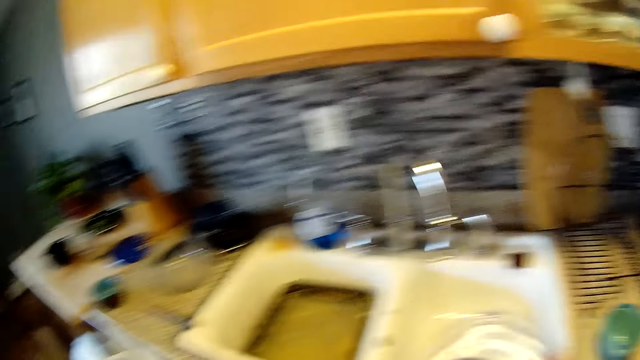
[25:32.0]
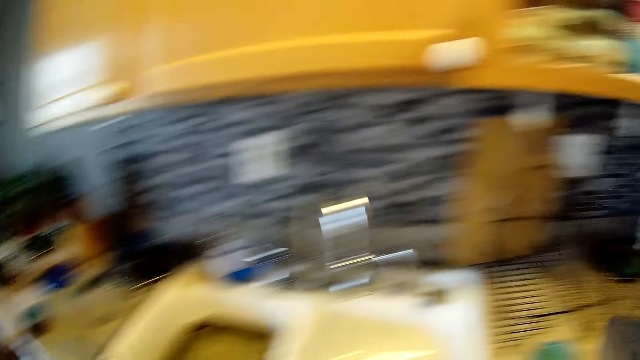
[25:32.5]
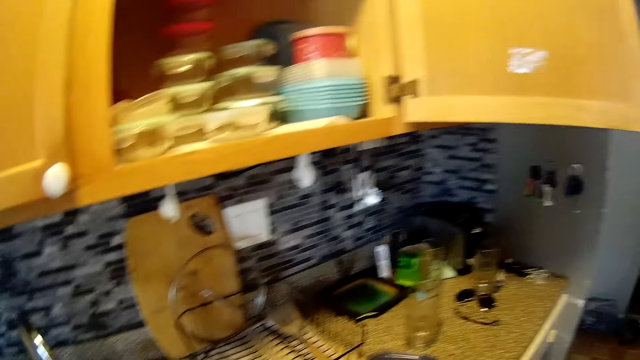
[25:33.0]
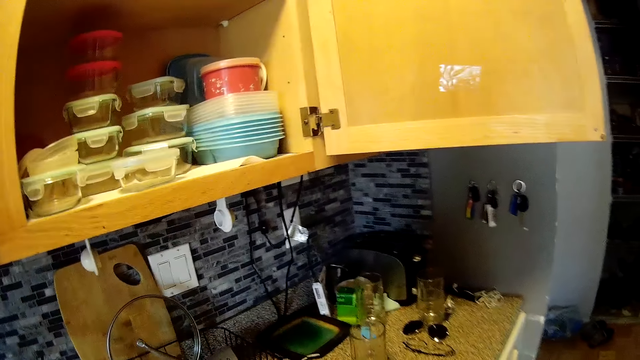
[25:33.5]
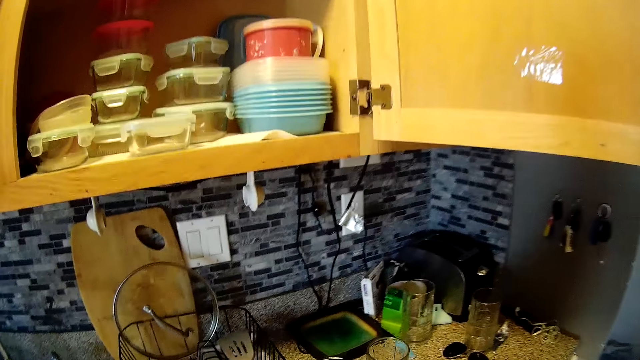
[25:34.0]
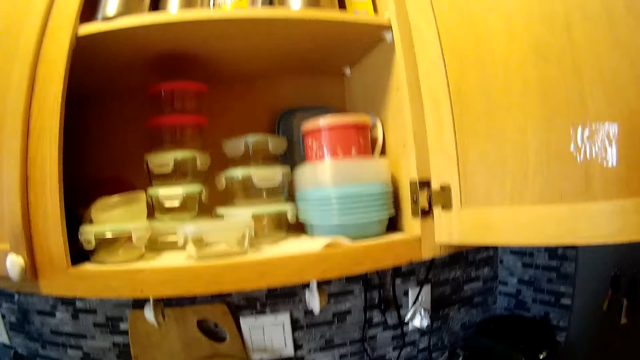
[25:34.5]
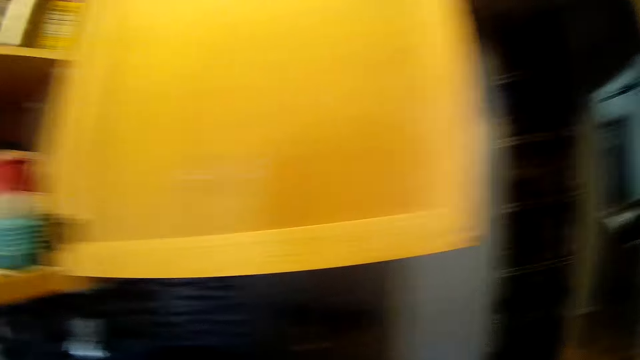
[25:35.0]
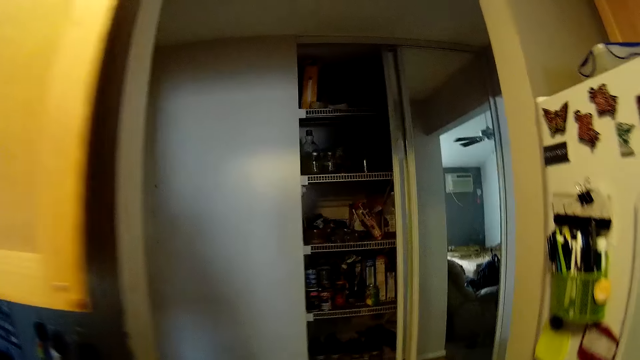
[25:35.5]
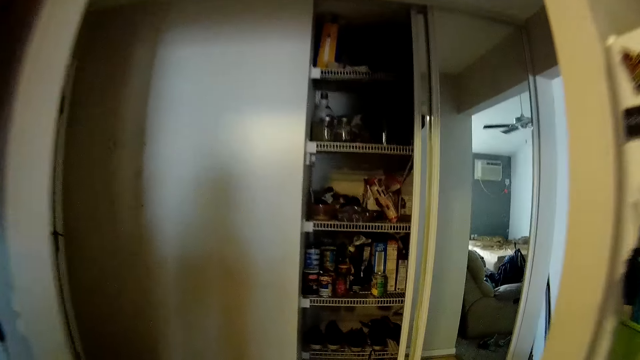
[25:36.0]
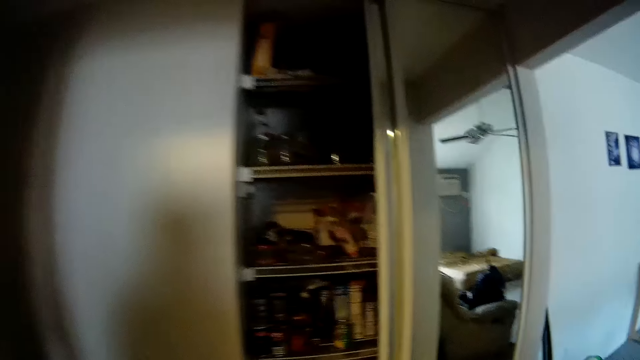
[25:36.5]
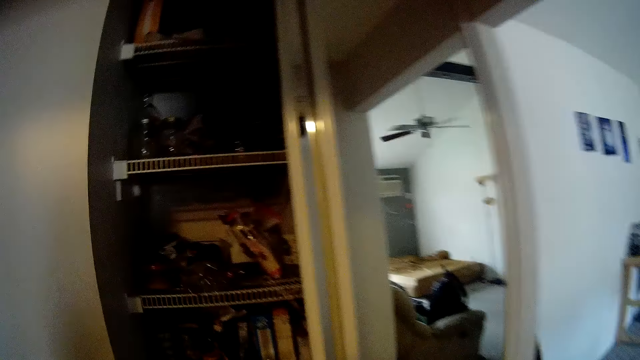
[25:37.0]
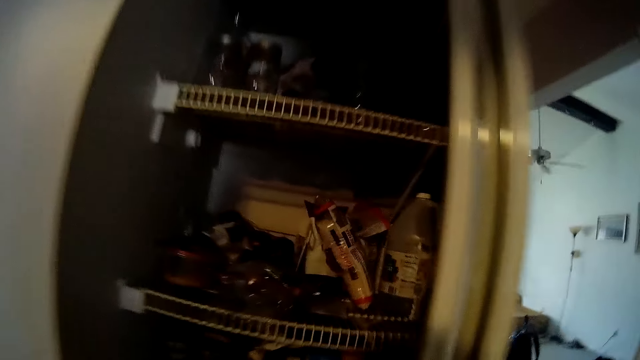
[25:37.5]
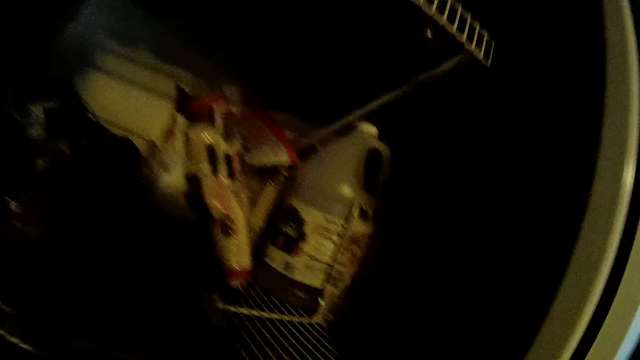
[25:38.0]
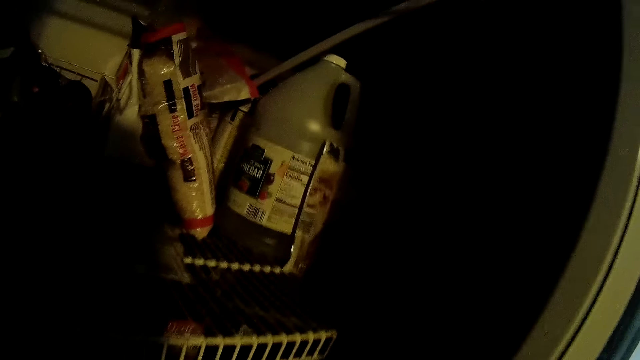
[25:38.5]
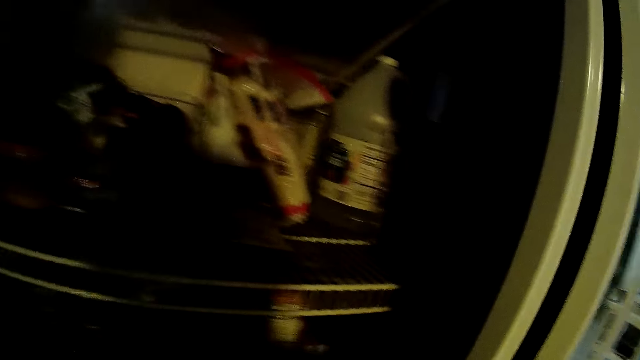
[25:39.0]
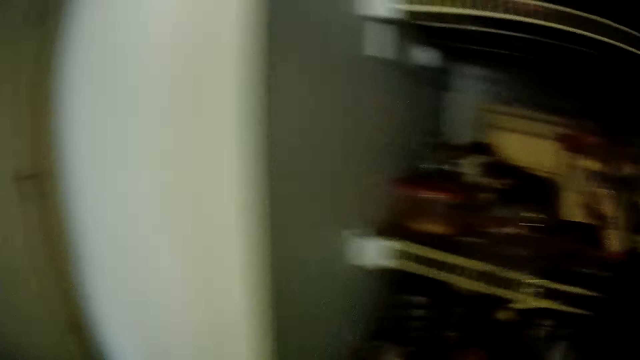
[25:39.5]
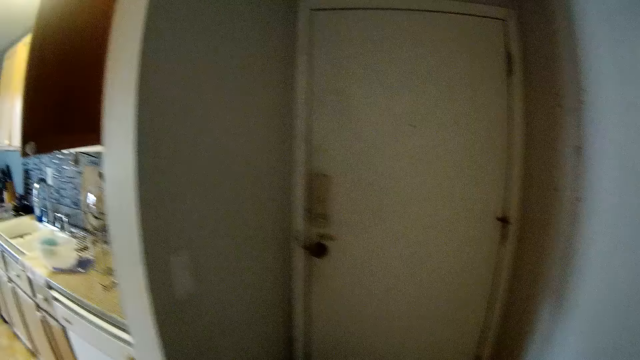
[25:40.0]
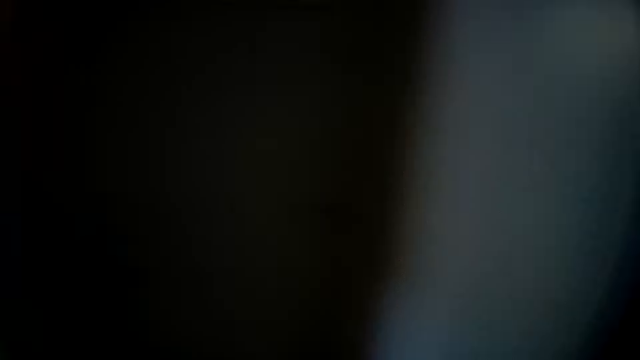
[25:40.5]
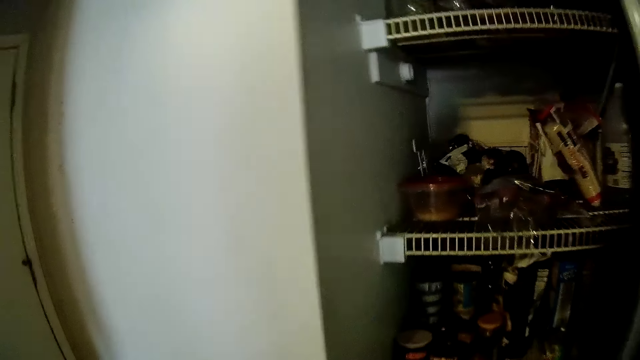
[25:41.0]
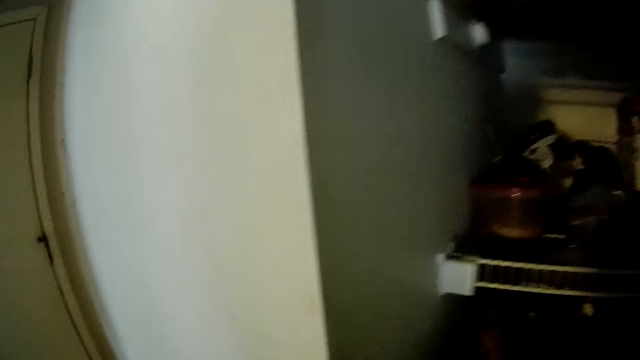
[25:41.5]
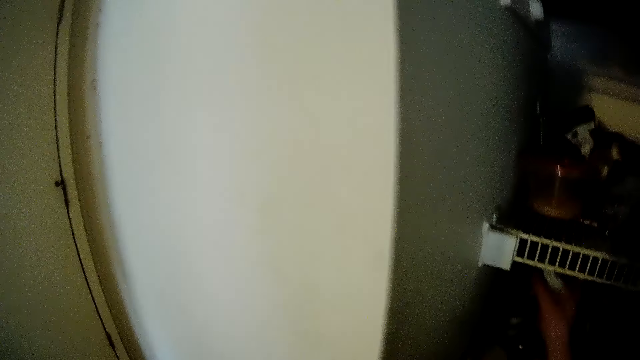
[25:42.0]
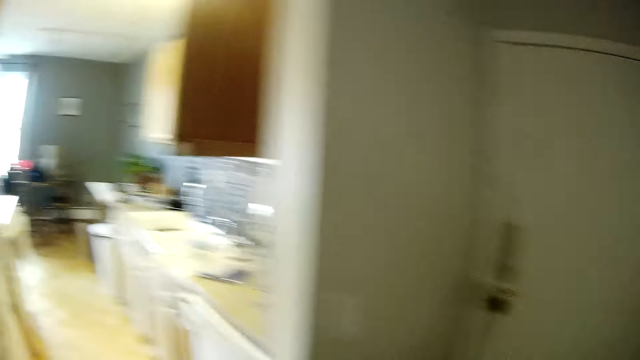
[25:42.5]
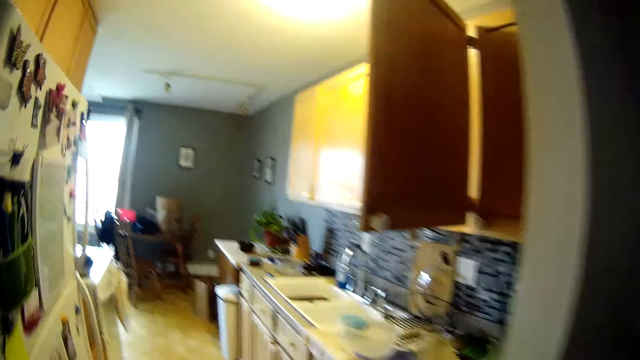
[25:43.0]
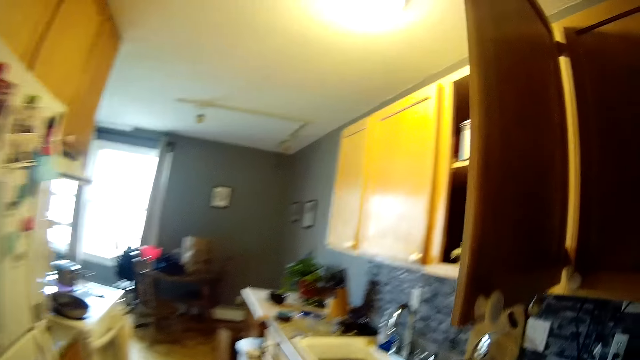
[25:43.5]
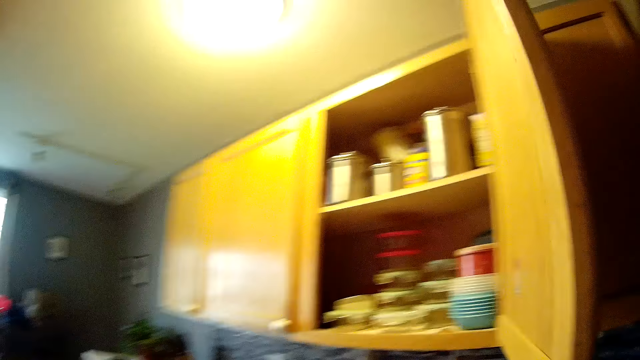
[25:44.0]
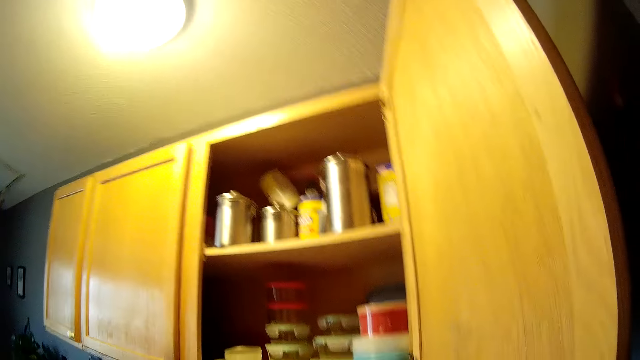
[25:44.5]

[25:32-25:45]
The camera wearer picks up a lid. They drop the lid on the counter. They talk and walk around. They look inside the cabinet. They look around. They pick up a bottle. They walk around.

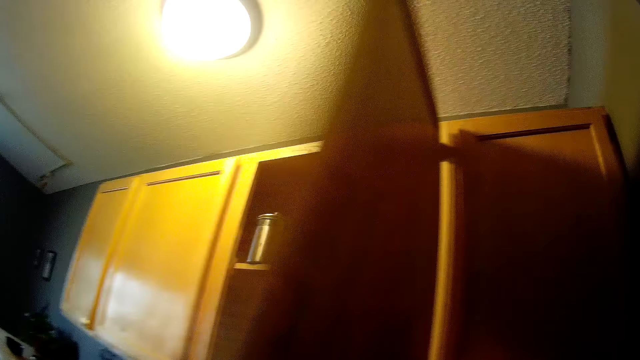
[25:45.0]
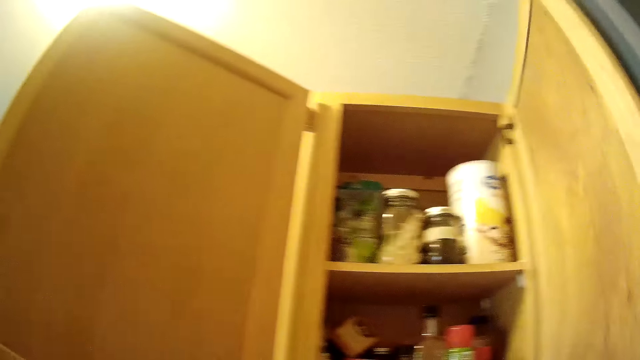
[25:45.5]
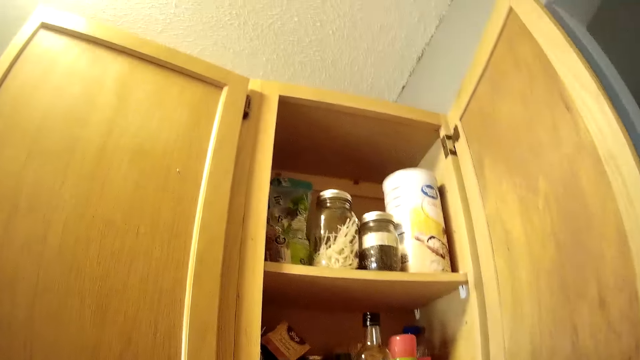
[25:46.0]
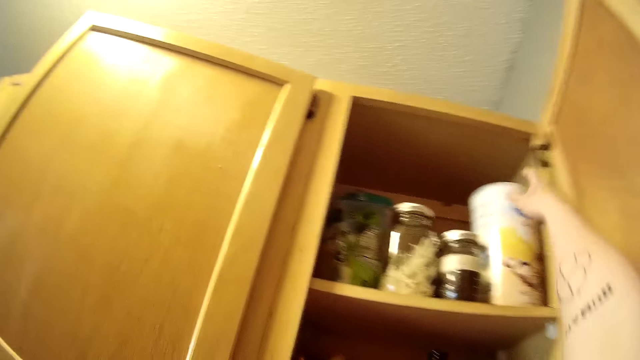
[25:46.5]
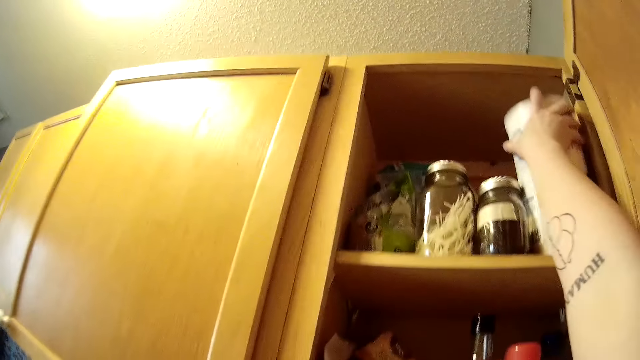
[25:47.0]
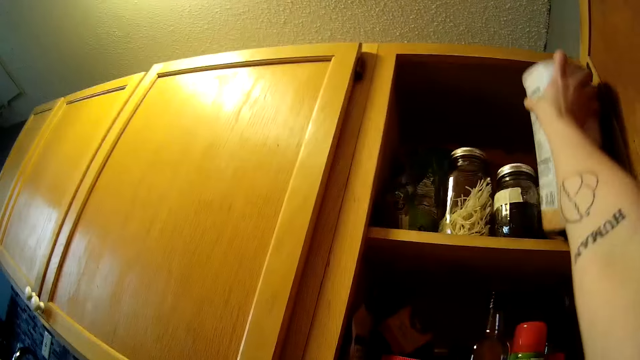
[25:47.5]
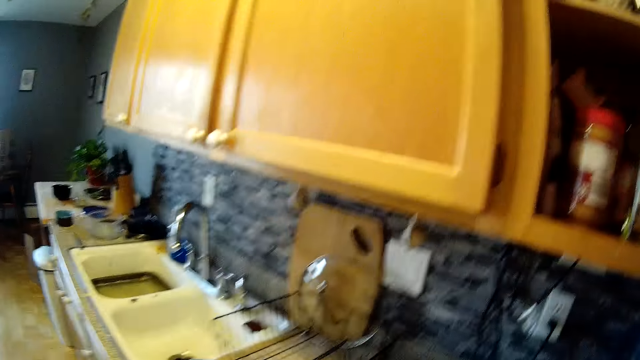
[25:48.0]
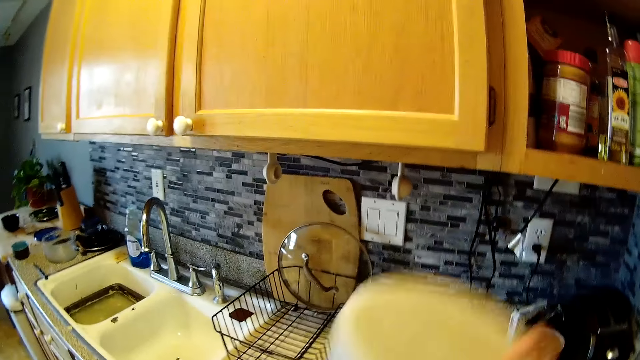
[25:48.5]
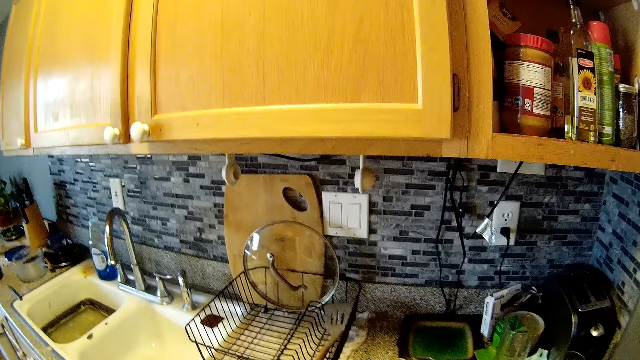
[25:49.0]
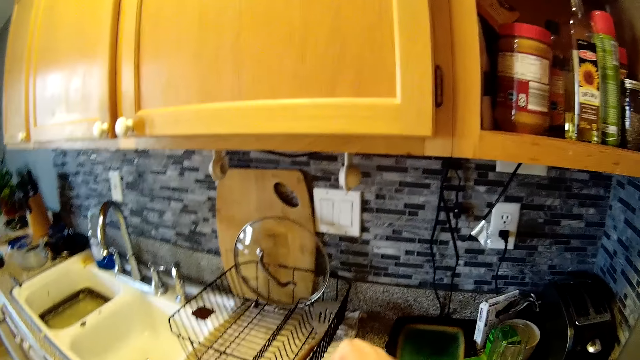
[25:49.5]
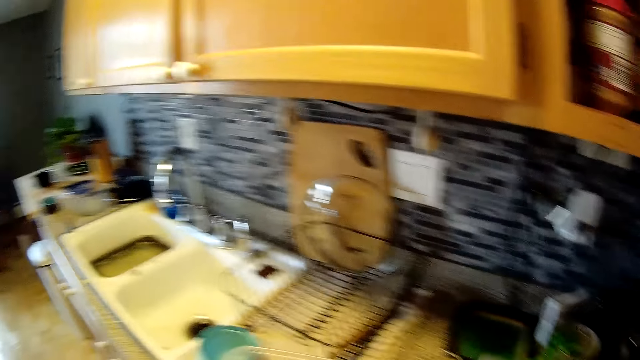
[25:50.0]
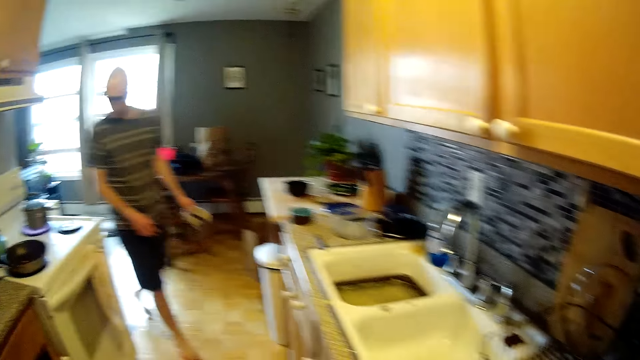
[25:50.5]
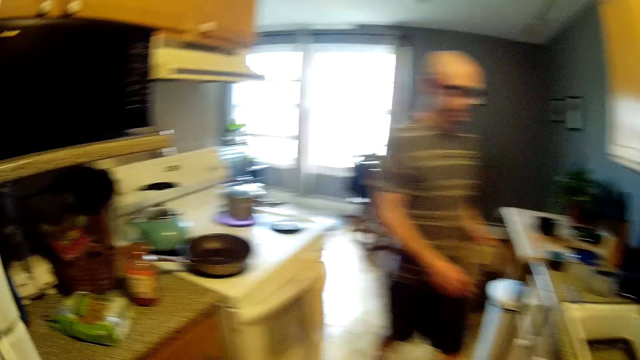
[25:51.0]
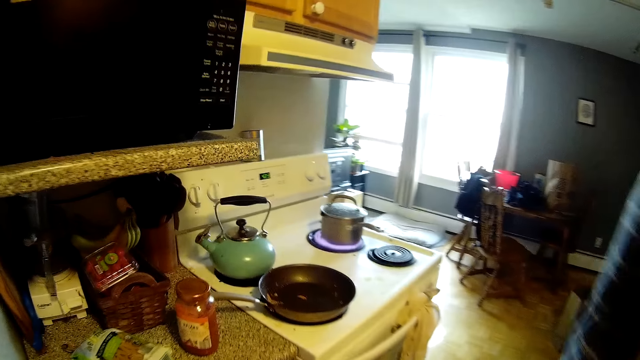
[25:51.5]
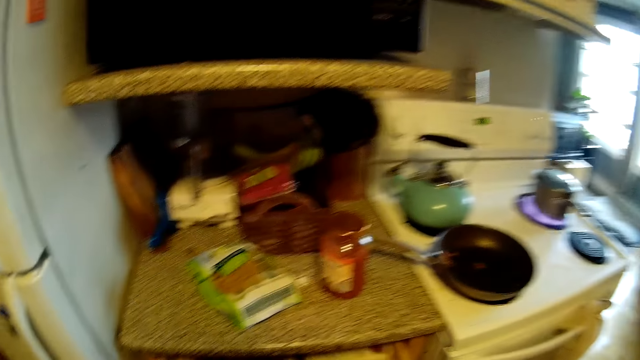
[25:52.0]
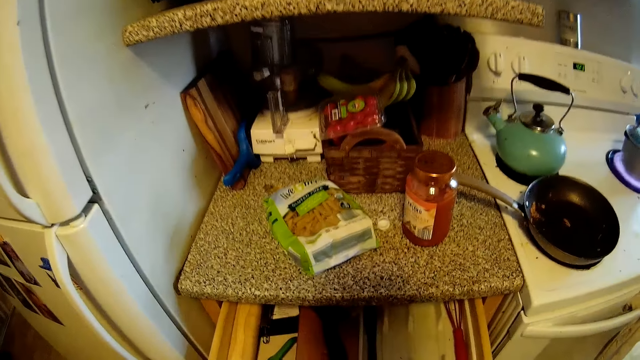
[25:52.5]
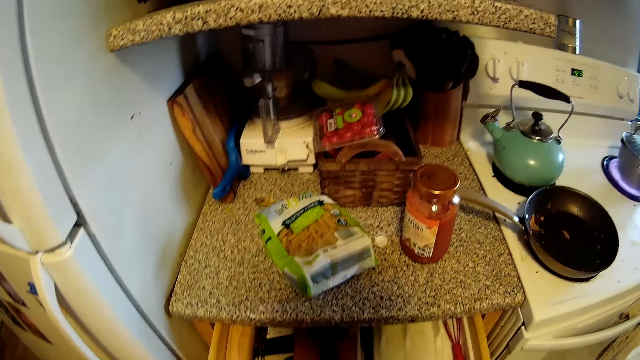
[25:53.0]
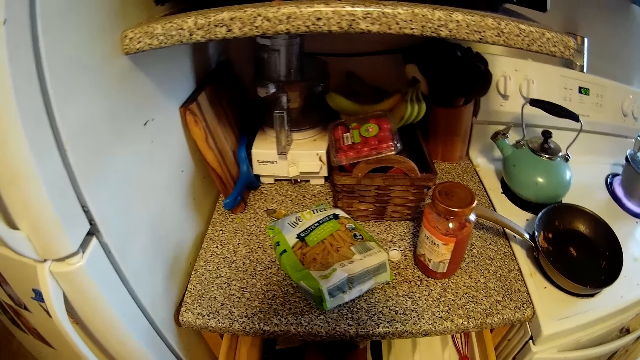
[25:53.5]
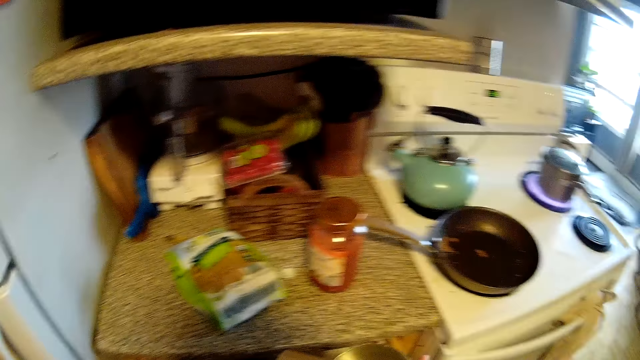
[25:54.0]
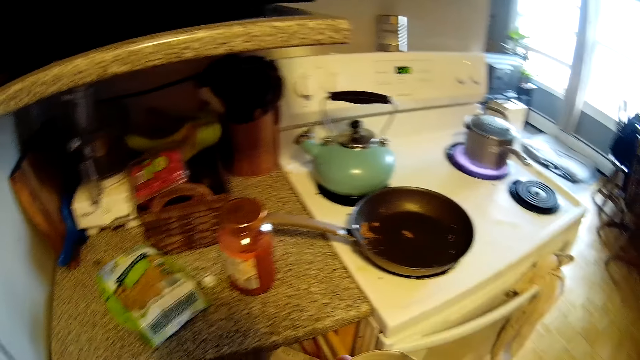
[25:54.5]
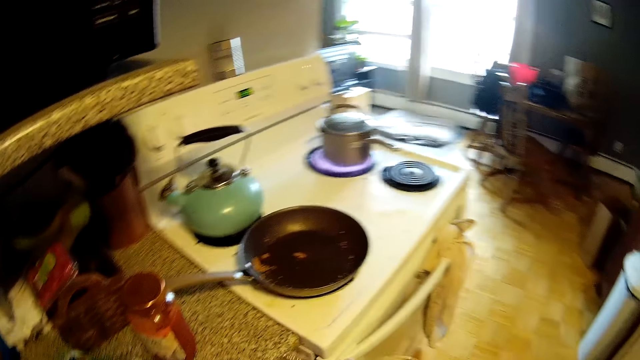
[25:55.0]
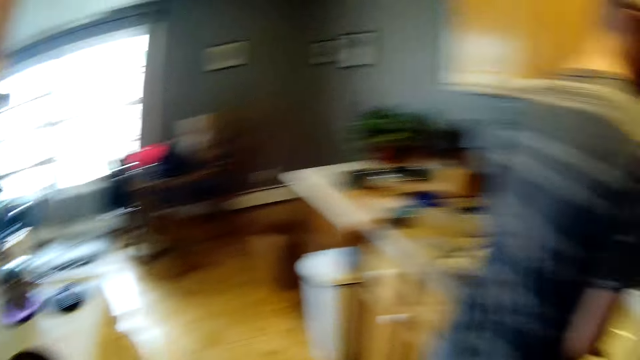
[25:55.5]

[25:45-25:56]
The camera wearer closes the kitchen cabinet door with her left hand. She opens a kitchen cabinet door with her right hand. She takes out a can of oats from the kitchen cabinet with her right hand. She drops the can of oats on the kitchen countertop. She opens the can of oats with her right hand. She puts the lid down on the counter. She turns around. She opens a kitchen cabinet drawer with her right hand. She takes out a measuring cup from the kitchen cabinet drawer with her right hand.
